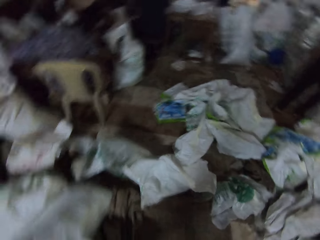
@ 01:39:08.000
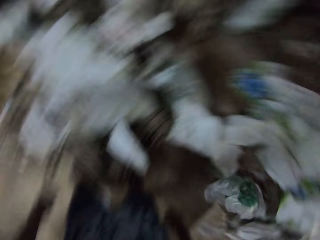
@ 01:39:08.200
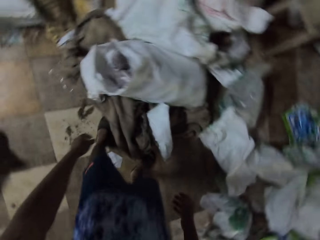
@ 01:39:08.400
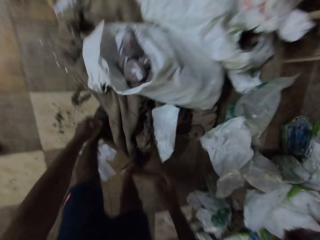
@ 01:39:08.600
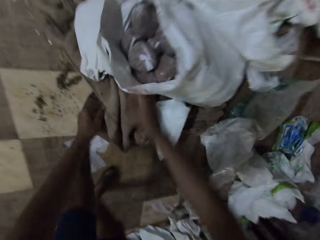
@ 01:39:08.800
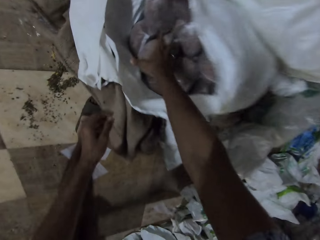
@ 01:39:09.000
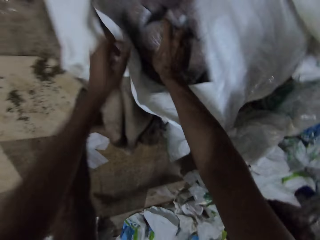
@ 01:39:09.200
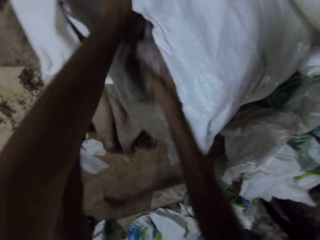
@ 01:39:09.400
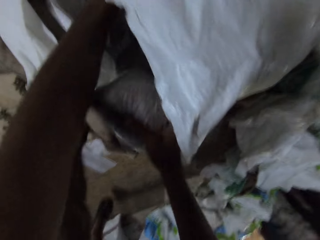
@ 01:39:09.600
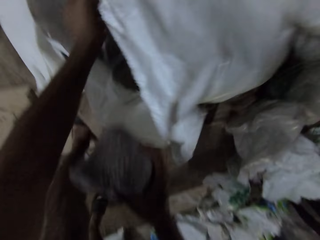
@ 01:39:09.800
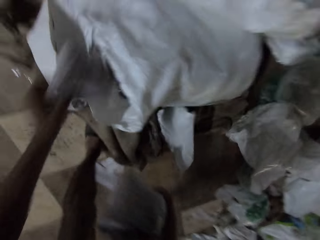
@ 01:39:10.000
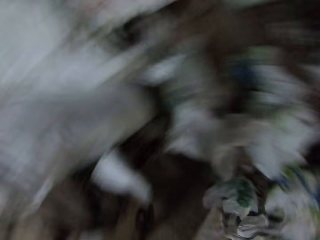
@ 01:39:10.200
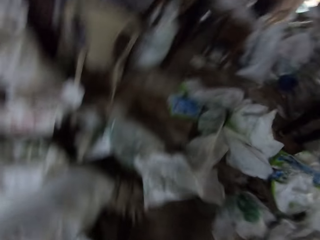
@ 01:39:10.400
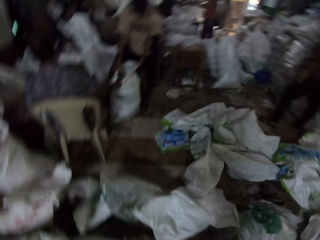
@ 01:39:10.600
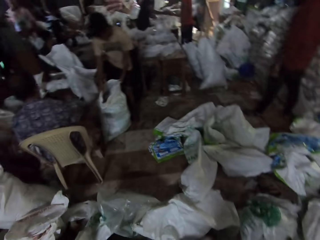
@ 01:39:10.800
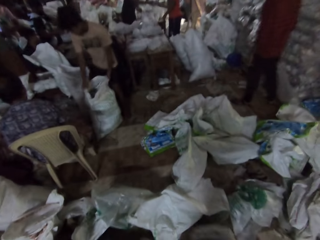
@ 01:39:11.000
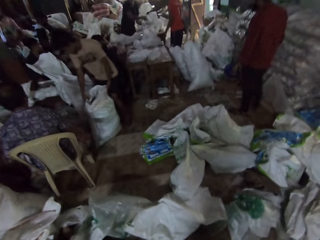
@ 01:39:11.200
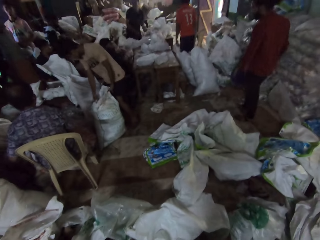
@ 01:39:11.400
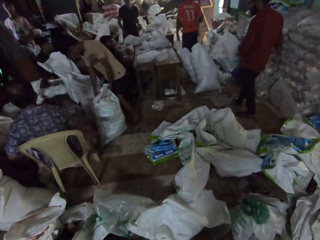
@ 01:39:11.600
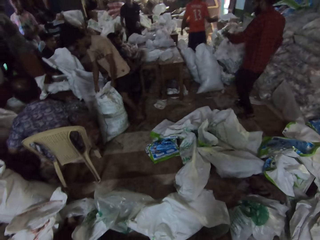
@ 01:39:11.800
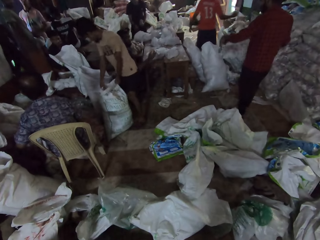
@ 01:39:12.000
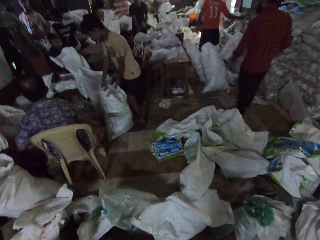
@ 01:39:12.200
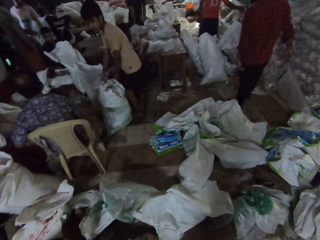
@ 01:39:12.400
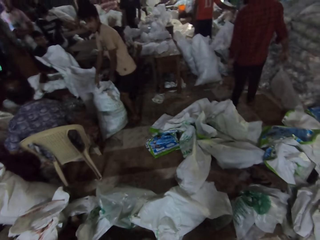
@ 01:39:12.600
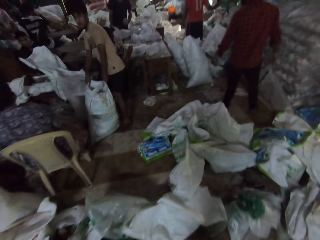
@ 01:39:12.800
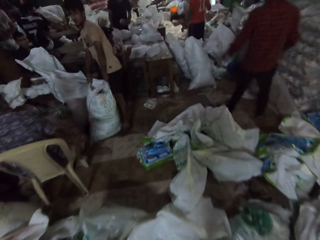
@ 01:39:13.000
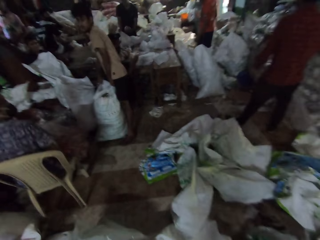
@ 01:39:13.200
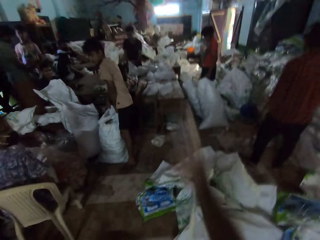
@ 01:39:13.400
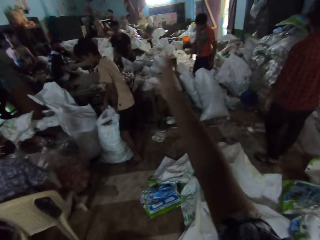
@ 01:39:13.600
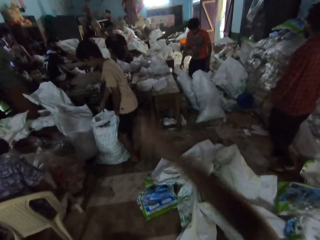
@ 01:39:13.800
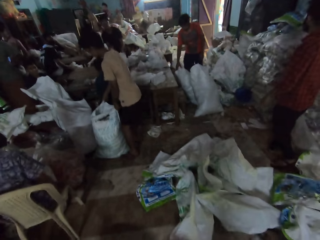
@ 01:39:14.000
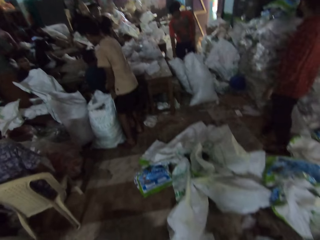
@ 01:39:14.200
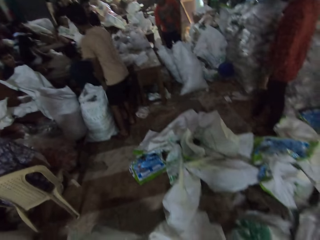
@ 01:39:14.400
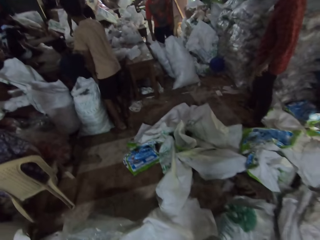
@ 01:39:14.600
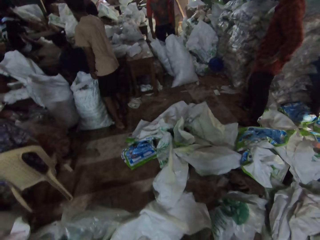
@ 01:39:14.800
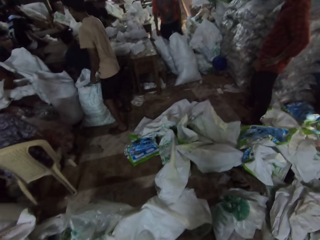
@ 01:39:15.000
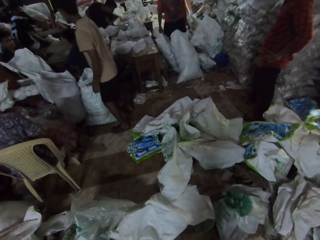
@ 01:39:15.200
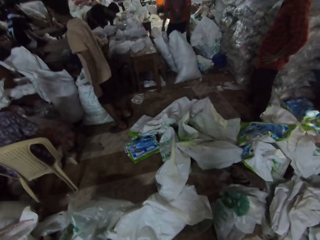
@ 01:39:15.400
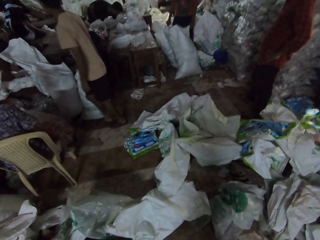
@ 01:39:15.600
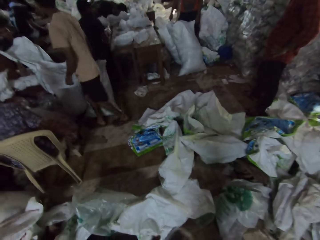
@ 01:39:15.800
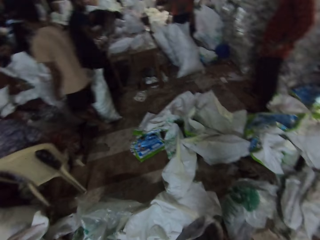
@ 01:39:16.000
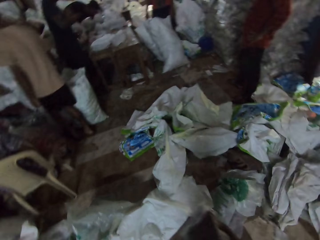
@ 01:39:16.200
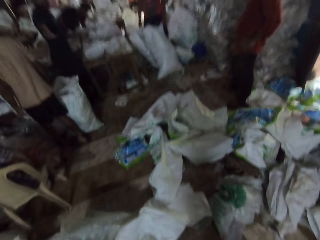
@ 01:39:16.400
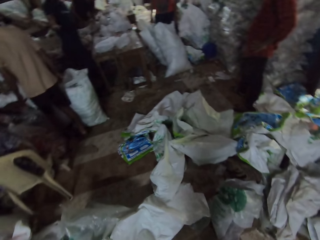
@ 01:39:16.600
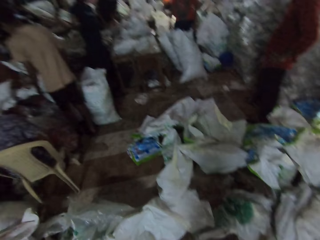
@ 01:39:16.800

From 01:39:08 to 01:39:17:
The camera wearer picks some packs from the bag with both hands. He throws away the packet of beans. He tosses the pack to the man with his right hand.

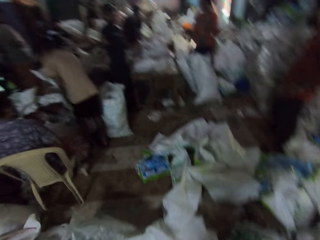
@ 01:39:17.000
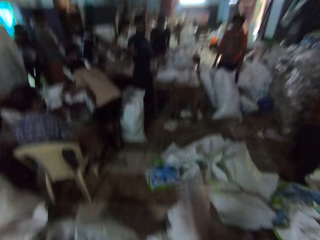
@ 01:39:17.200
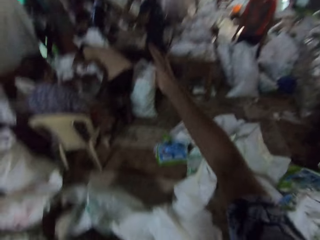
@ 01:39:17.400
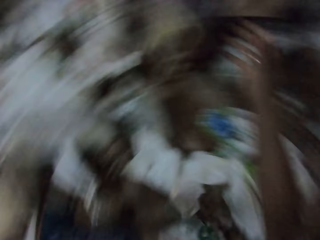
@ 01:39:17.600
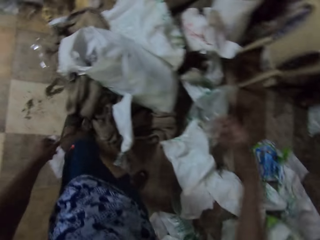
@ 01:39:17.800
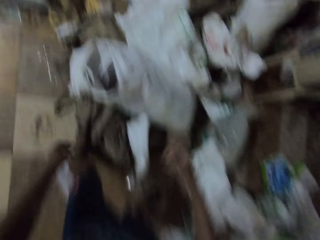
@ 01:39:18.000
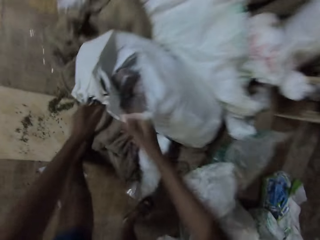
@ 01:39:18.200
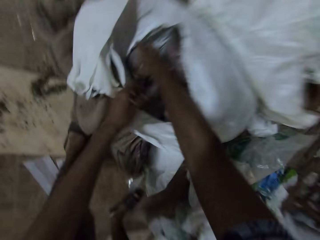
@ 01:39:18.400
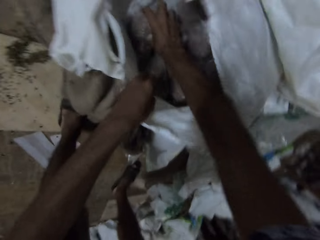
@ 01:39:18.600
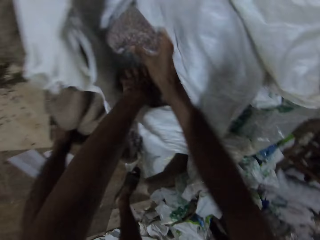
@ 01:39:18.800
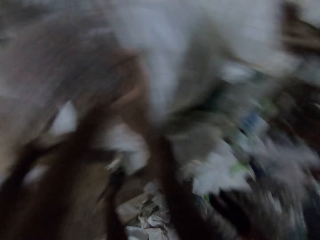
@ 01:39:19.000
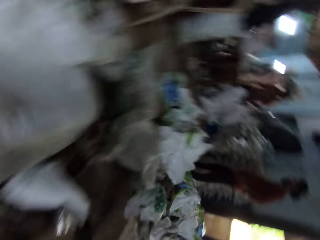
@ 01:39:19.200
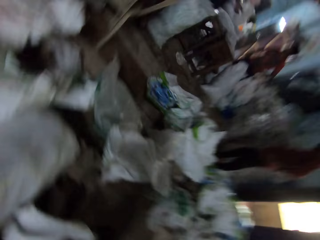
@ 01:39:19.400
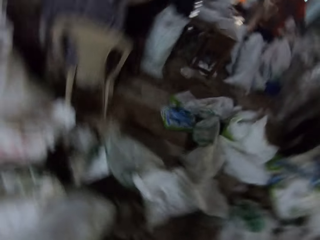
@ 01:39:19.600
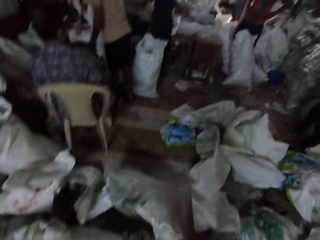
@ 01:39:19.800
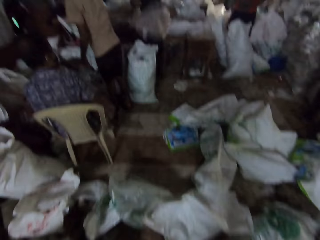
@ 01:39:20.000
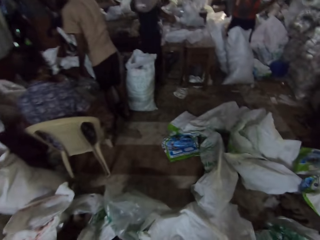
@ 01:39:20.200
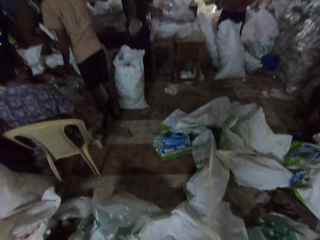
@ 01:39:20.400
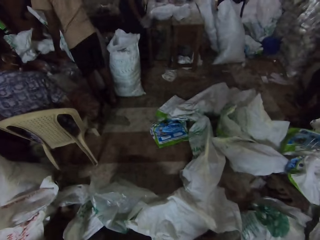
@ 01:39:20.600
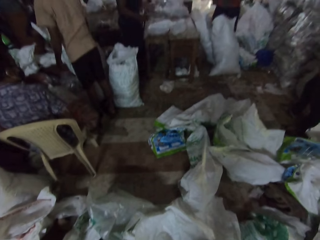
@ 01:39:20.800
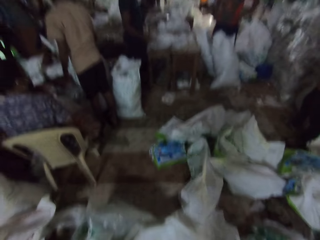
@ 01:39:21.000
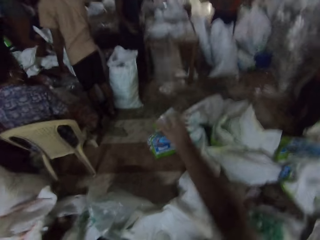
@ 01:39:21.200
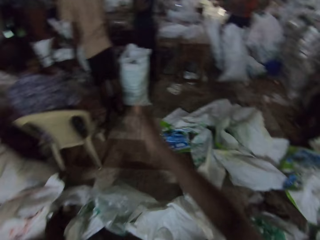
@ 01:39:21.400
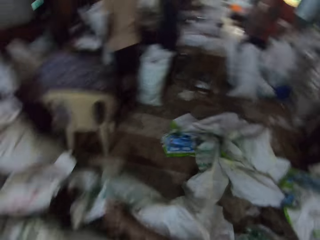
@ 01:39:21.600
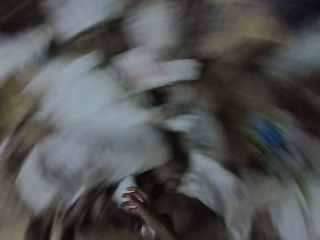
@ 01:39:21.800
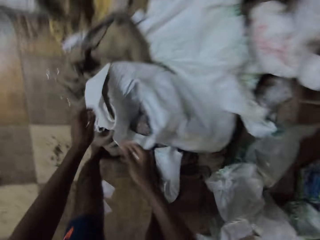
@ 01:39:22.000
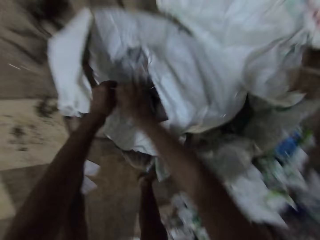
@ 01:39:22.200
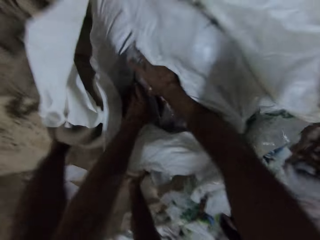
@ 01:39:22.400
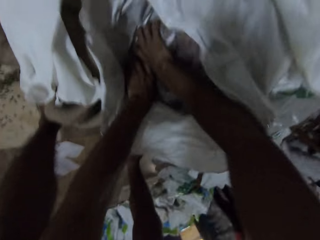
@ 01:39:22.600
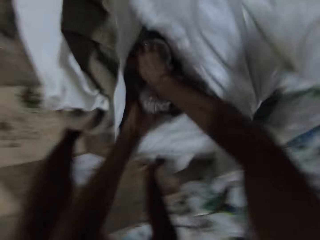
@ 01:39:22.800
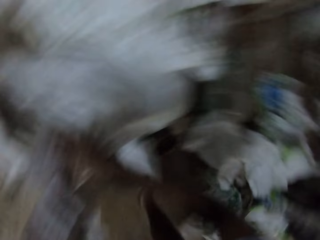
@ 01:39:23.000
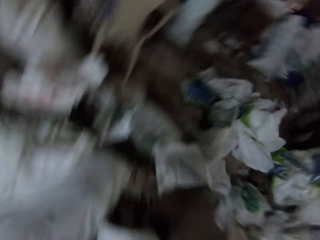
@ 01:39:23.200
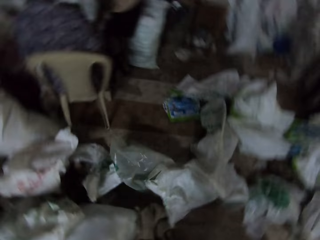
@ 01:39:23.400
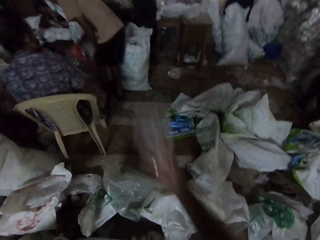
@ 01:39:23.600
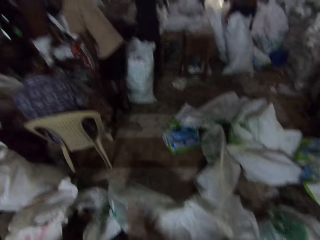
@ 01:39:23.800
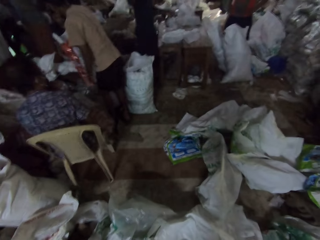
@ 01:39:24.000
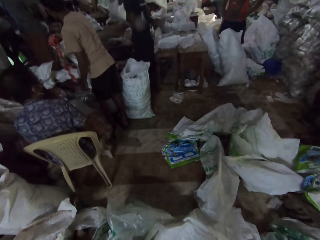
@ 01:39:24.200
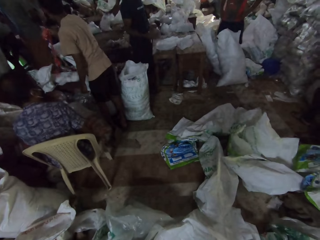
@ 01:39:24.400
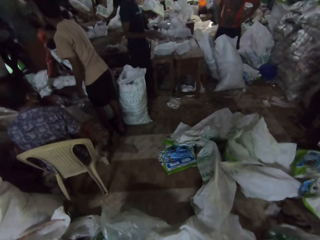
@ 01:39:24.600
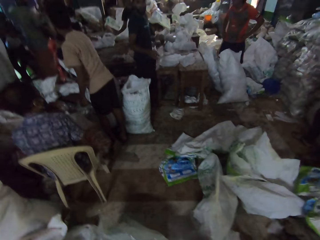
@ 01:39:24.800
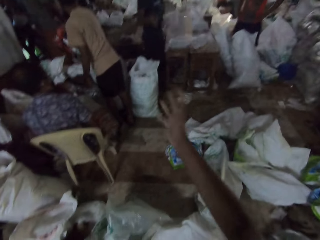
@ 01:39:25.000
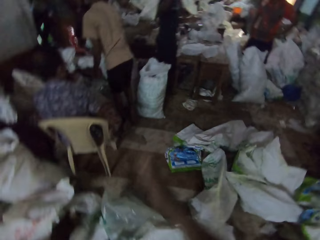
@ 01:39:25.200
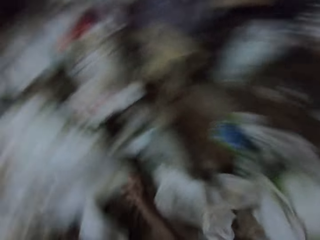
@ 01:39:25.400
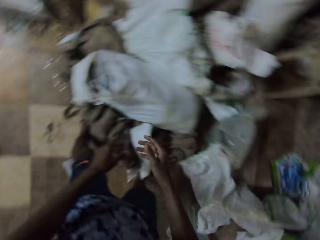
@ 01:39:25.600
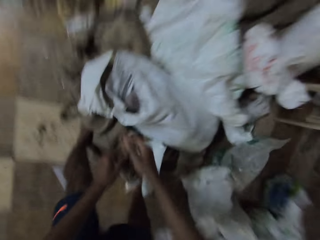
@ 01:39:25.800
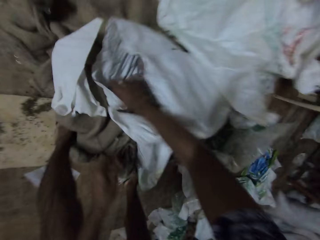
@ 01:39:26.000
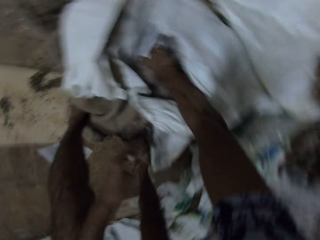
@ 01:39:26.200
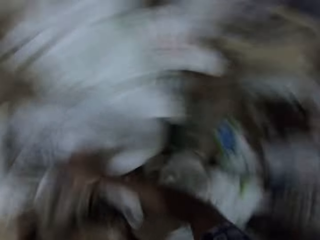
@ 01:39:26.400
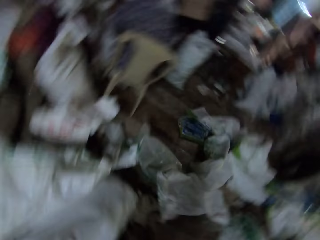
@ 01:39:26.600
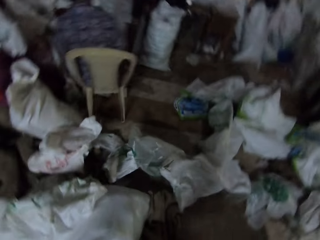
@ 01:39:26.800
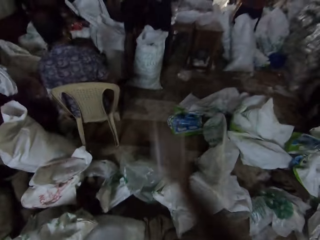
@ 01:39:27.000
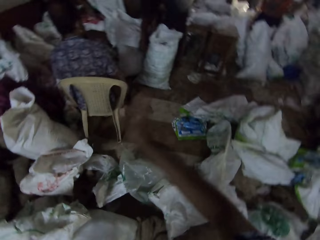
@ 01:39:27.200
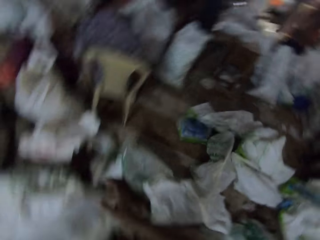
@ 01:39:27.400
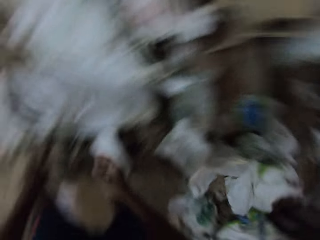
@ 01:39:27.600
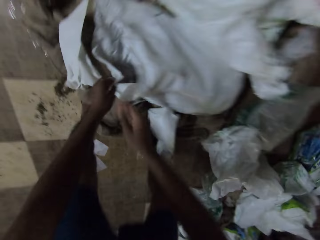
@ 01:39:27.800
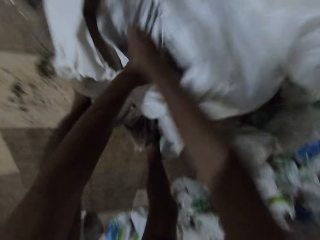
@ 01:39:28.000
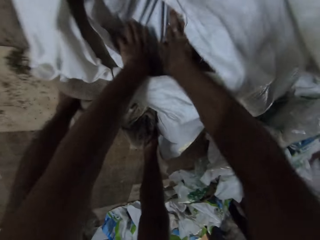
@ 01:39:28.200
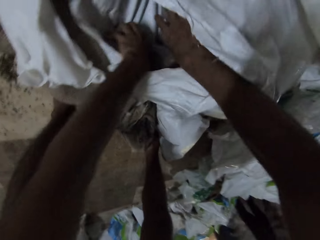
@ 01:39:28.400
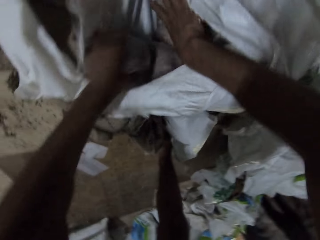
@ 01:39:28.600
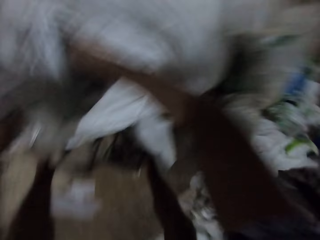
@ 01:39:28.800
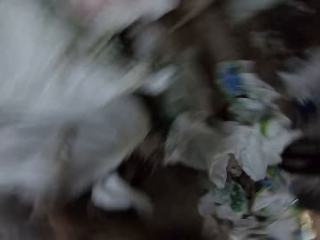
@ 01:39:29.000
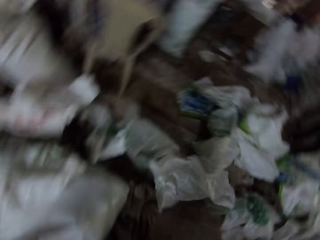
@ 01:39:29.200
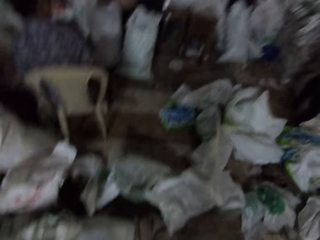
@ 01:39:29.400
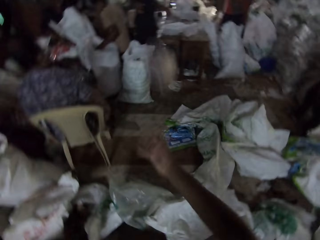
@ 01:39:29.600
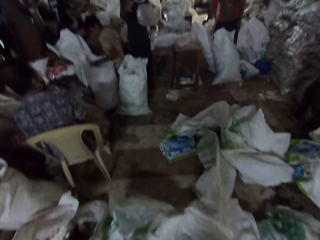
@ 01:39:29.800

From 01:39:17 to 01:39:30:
The camera wearer throws the bag of sand on the floor with his right hand. He picks a bag of sand from the sack with his right hand. He picks a bag of sand from the sack with his left hand. He throws the bag of sand to a man with his right hand. The man catches the bag of sand with his right hand and passes the bag of sand from his right hand to his left hand. The camera wearer throws the bag of sand to the man with his right hand. The man catches the bag of sand with his right hand. The camera wearer picks a bag of sand from the sack with his left hand. He picks a bag of sand from the sack with his right hand. He throws the bag of sand to the man with his right hand. Another man picks a roll of nylon from the sack with his right hand. The first man catches the bag of sand with his right hand, passes the bag of sand from his right hand to his left hand, and drops the bag on a table with his left hand. The camera wearer throws the bag of sand to the first man with his right hand. The first man passes the bag of sand from his right hand to his left hand. The camera wearer picks a bag of sand from the sack with his right hand. He throws the bag of sand to the first man with his right hand. He picks a bag of sand from the sack with his left hand.
